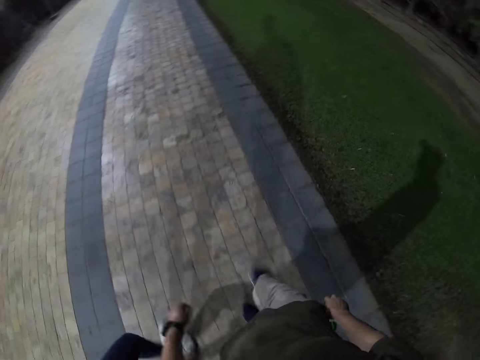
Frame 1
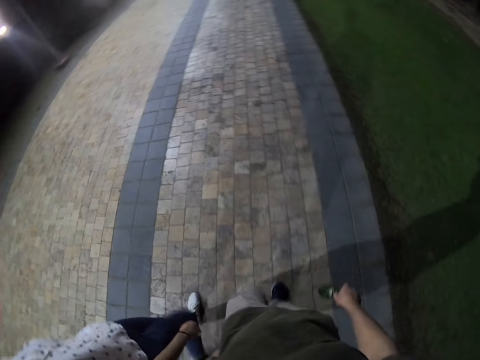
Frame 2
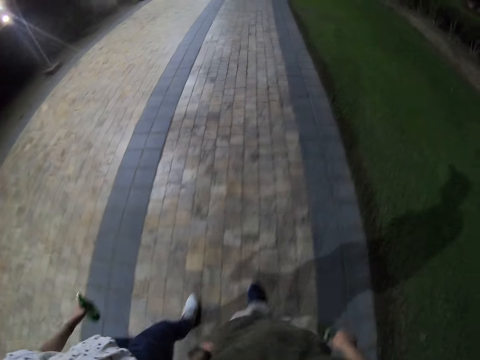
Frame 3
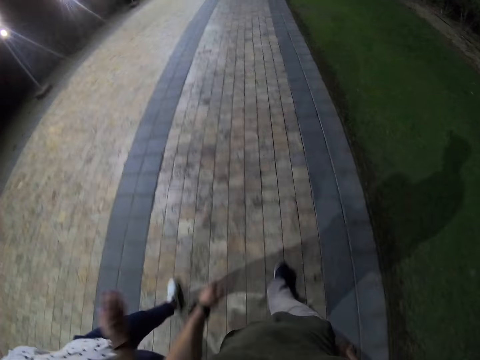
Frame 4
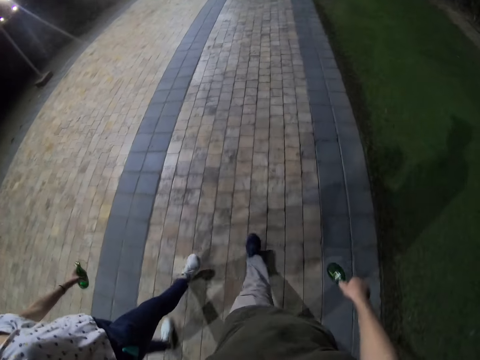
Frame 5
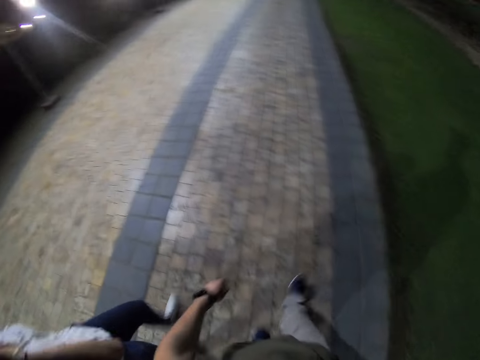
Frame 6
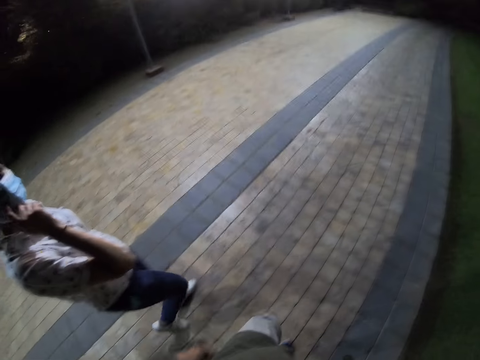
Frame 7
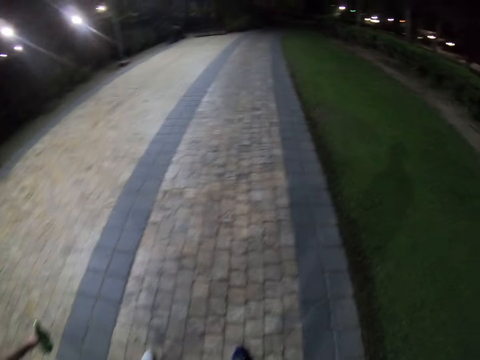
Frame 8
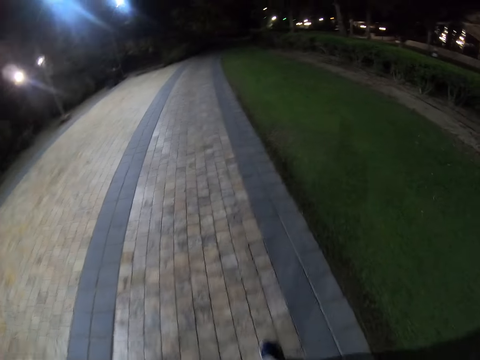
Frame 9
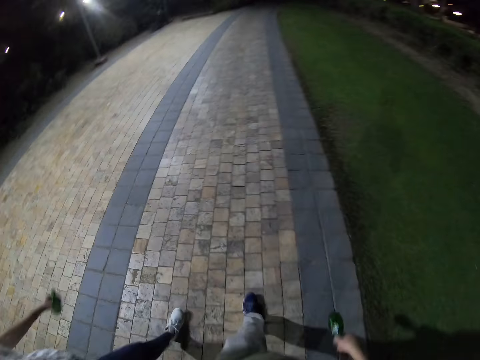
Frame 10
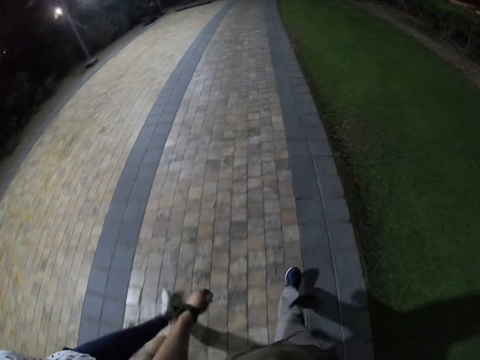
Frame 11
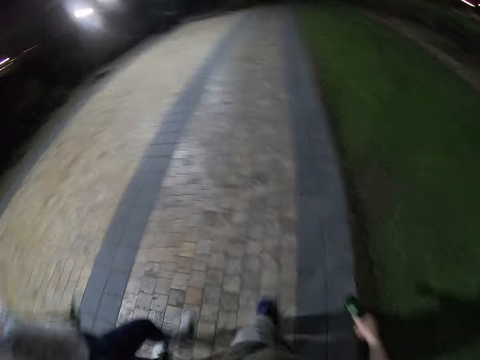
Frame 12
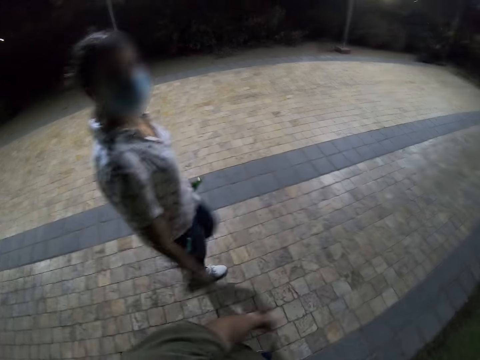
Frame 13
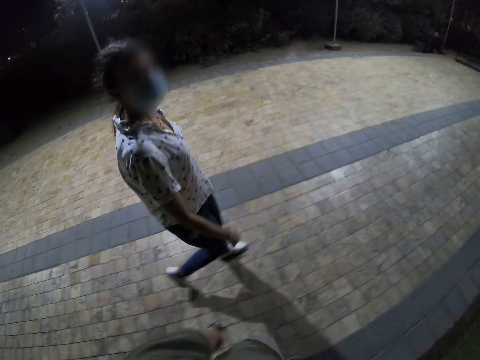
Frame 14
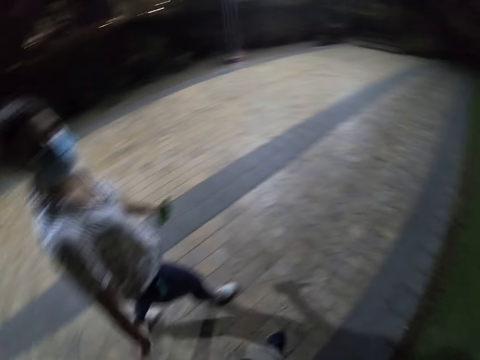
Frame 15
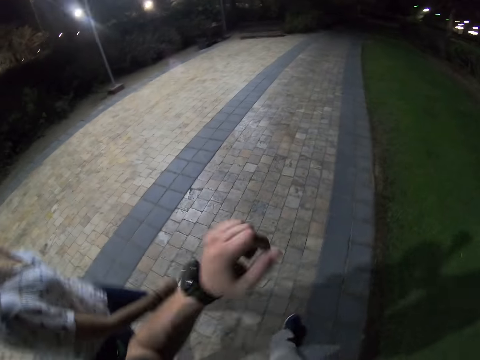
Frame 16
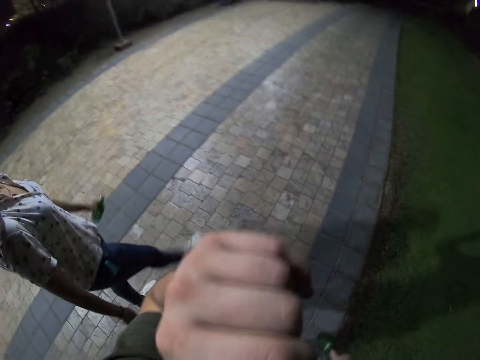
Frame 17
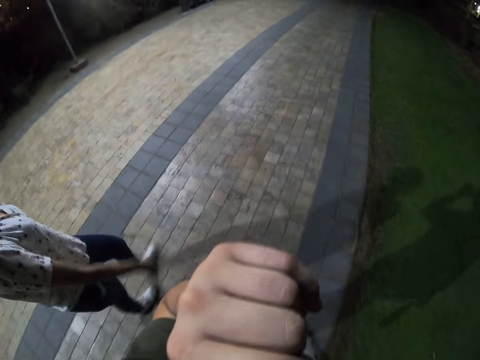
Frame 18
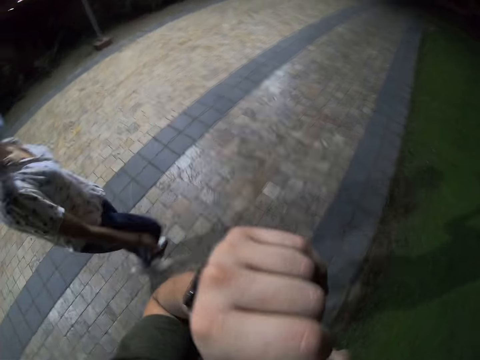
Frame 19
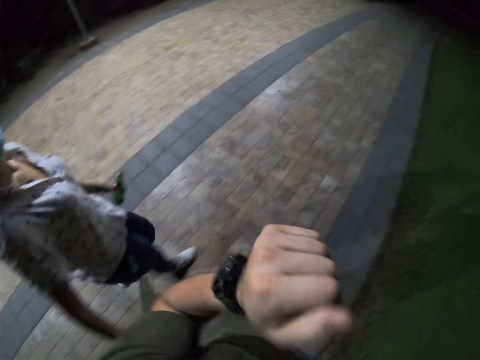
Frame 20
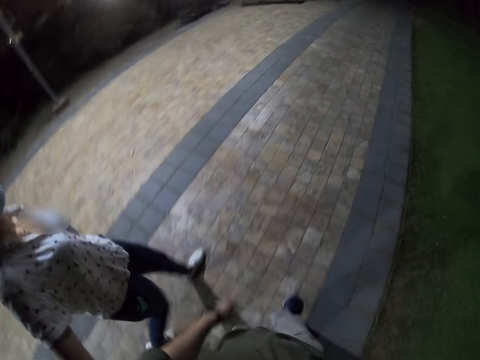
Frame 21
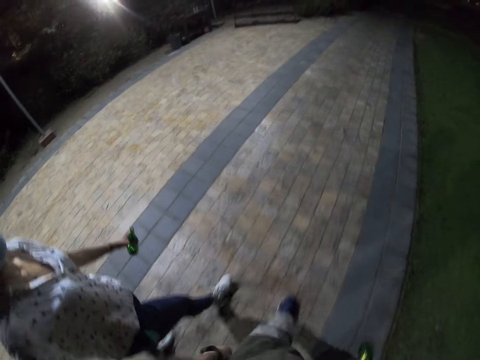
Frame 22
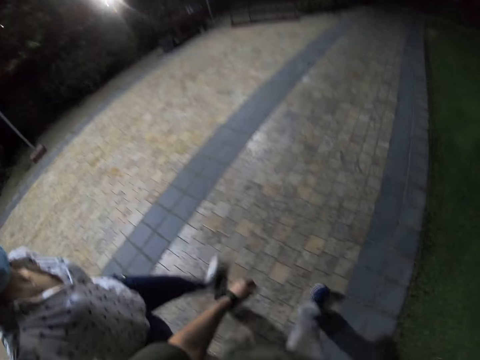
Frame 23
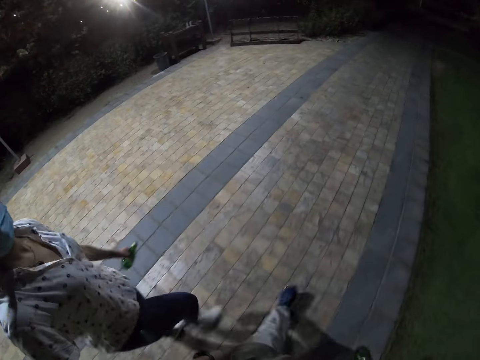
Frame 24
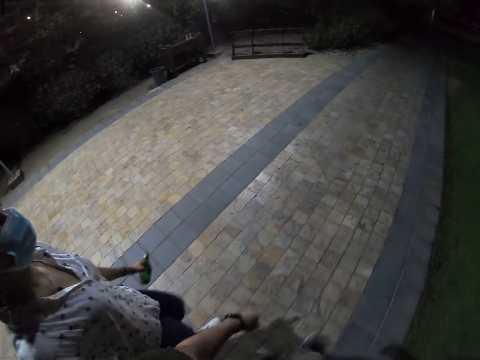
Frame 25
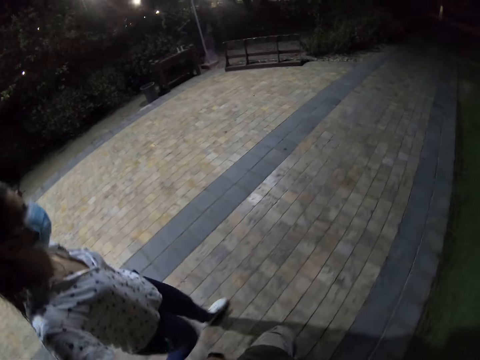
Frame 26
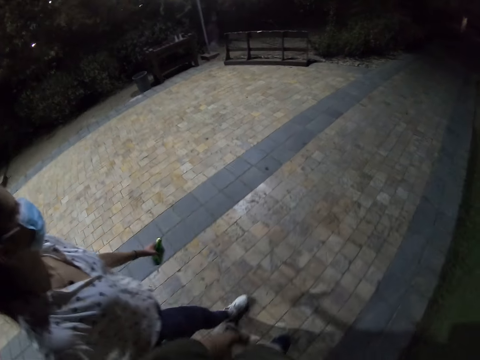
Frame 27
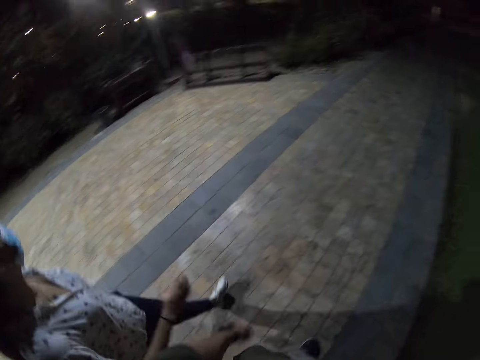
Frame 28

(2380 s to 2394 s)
The woman lifts the right hand. The woman touches the mask with the right hand. The camera wearer lifts the left hand. They drop the left hand and walk on the field.

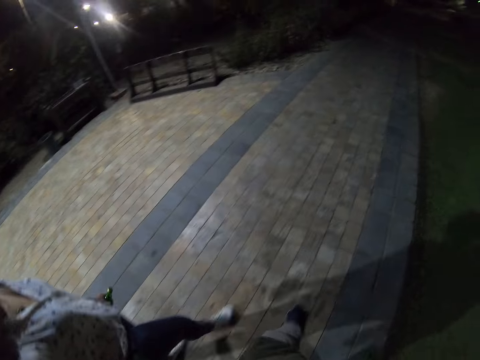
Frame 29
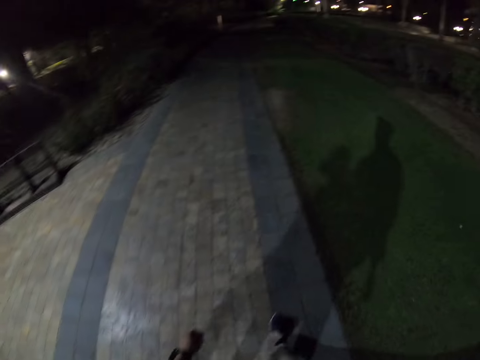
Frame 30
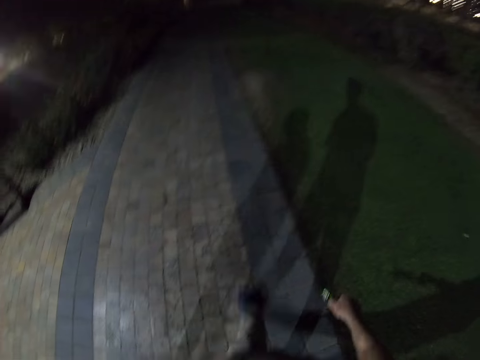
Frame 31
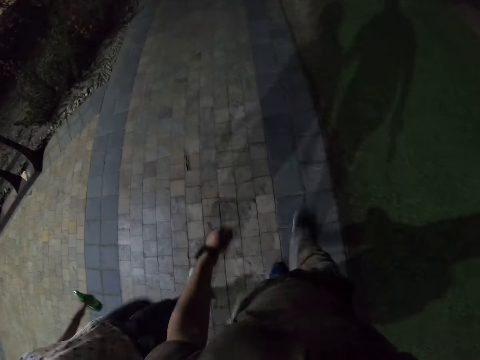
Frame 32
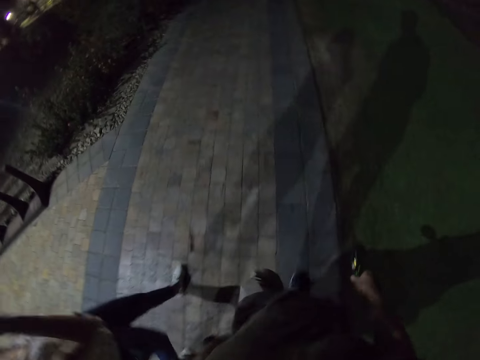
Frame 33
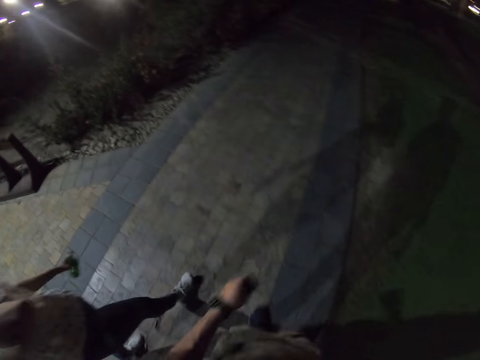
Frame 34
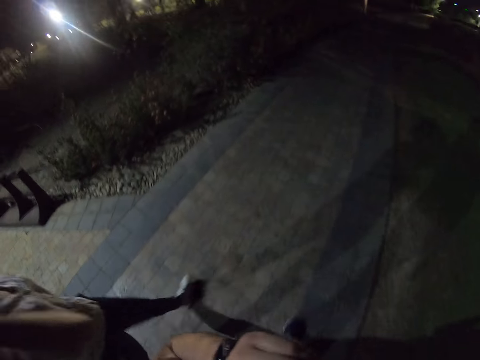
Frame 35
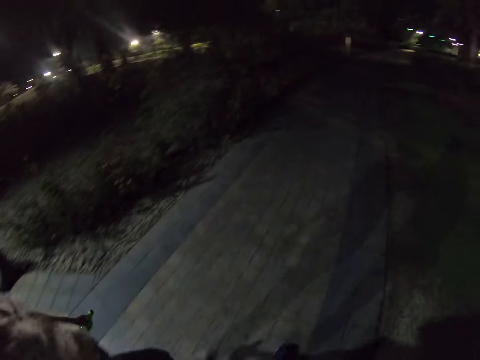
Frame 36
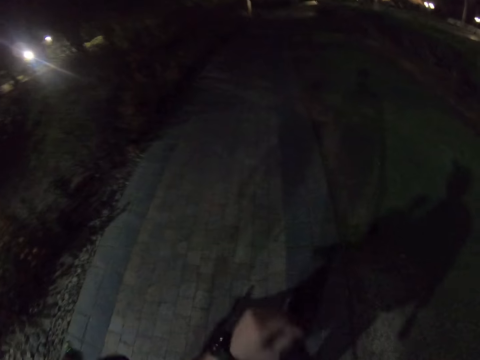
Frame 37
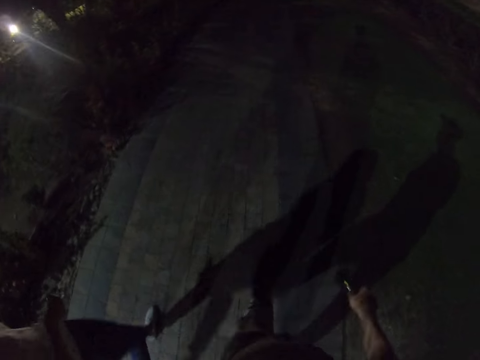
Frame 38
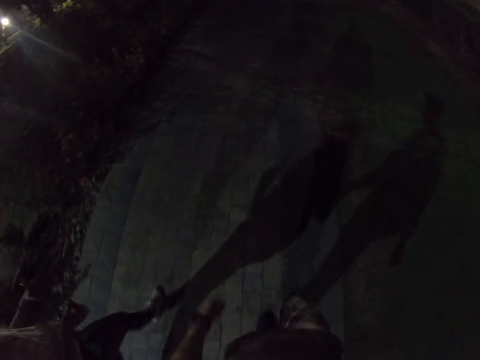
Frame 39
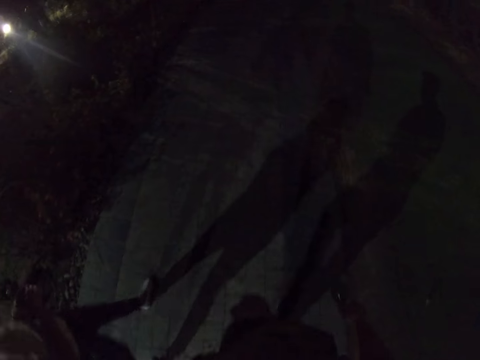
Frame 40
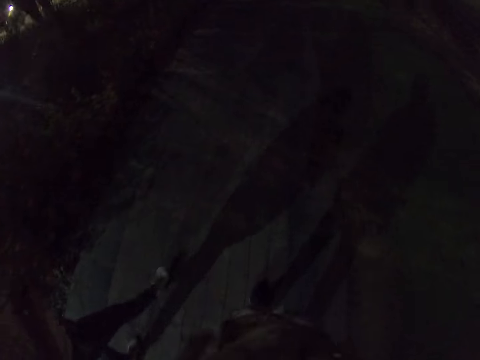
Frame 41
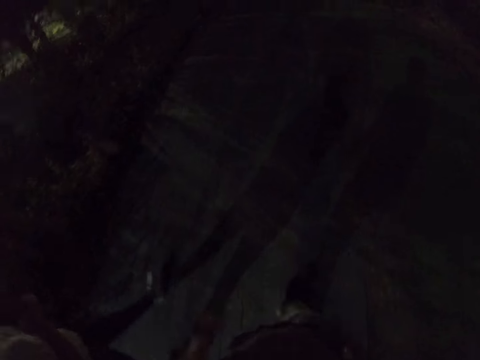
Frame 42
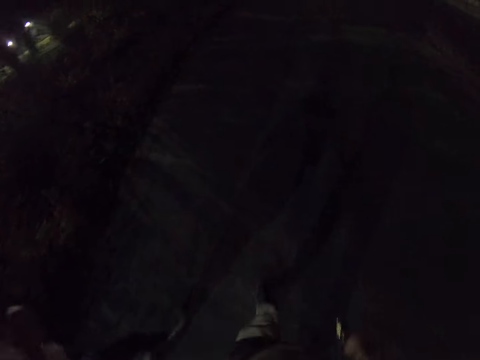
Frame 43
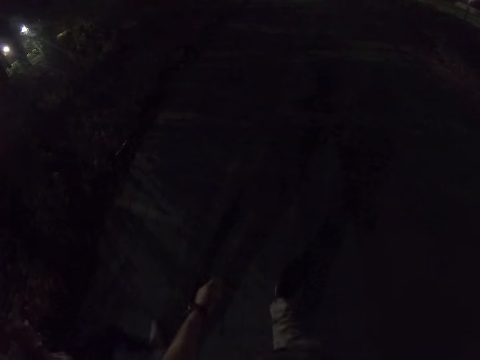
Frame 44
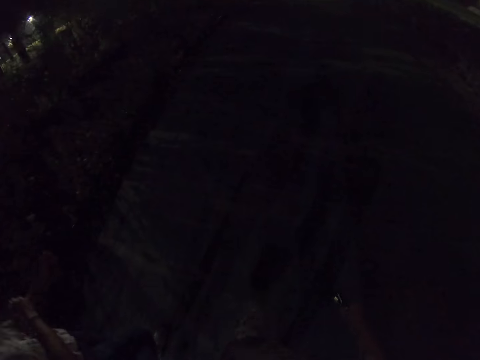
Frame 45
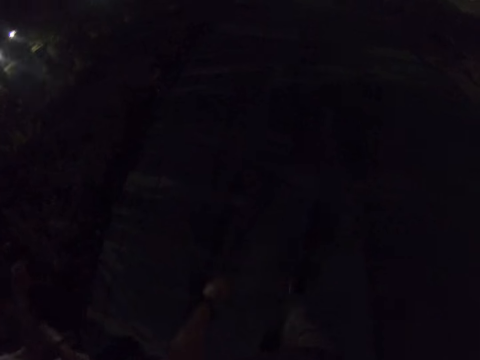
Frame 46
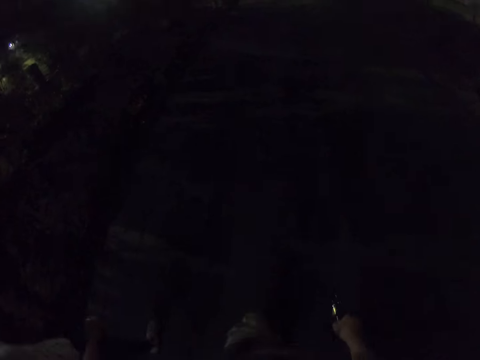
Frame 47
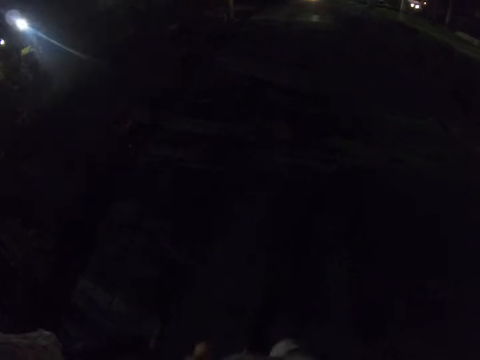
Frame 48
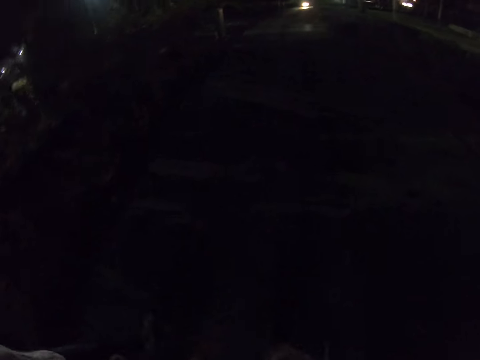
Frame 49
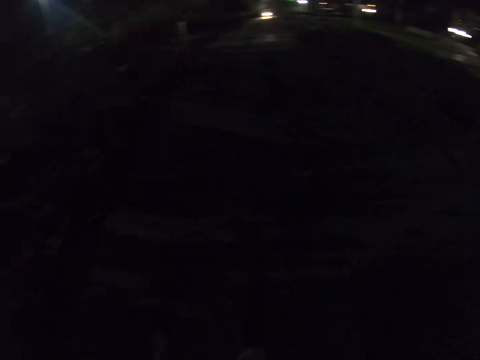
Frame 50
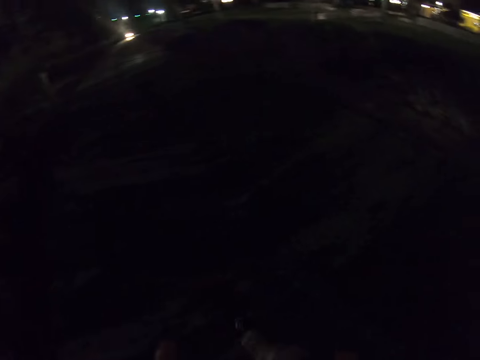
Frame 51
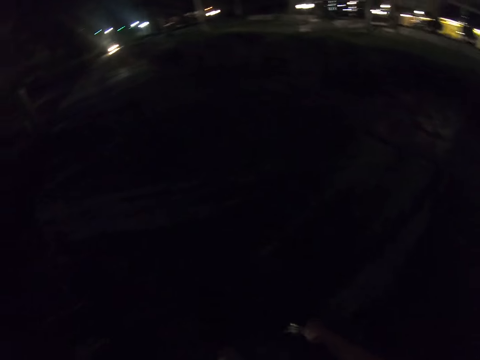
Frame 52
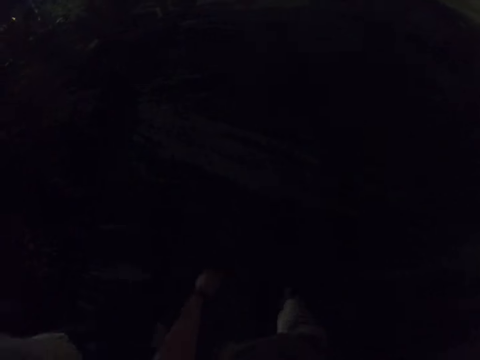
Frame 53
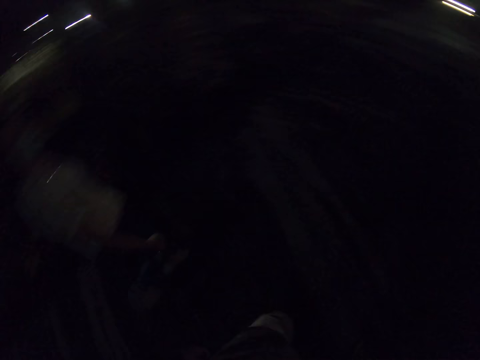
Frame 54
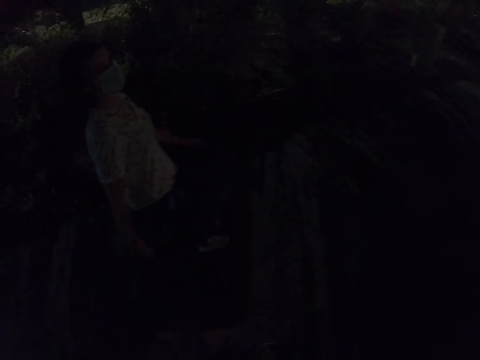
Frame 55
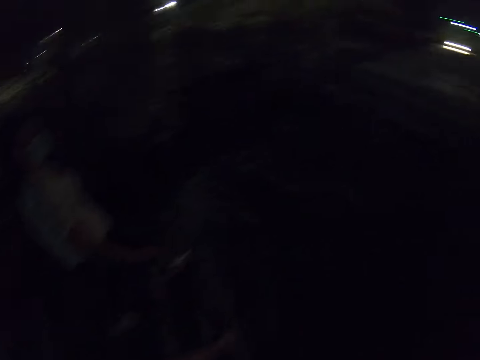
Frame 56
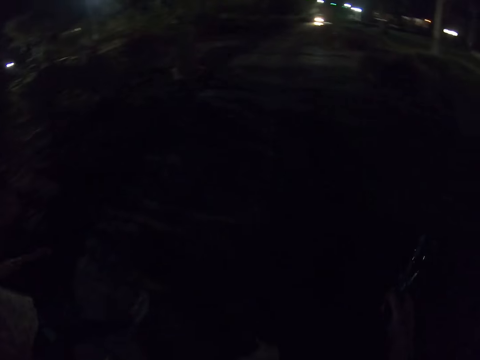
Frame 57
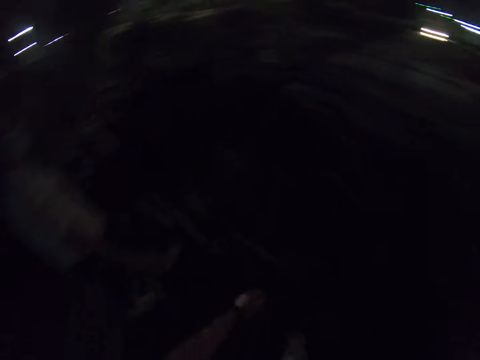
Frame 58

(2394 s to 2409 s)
A woman lifts the right hand. The woman transfers the bottle to the right hand. The camera wearer adjusts something on the left hand.
